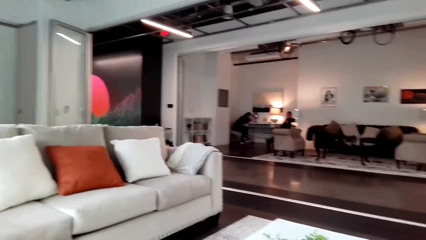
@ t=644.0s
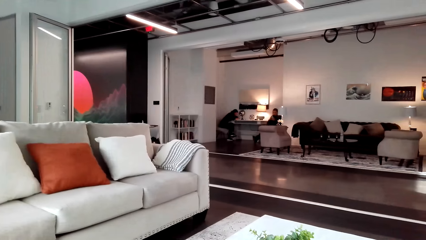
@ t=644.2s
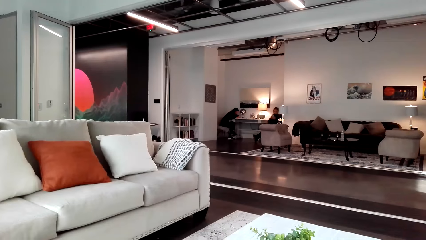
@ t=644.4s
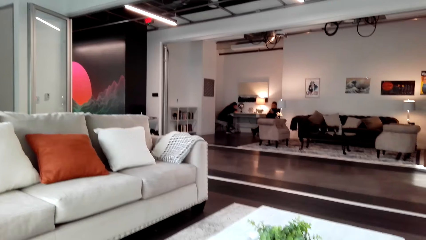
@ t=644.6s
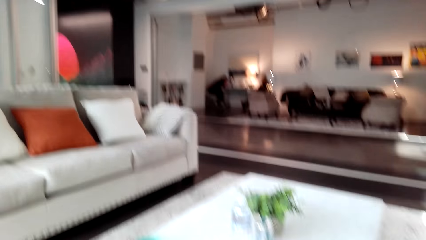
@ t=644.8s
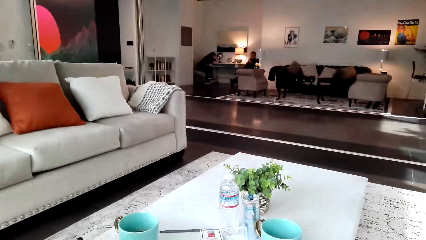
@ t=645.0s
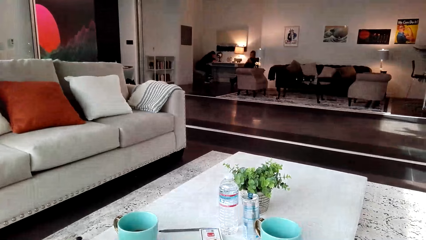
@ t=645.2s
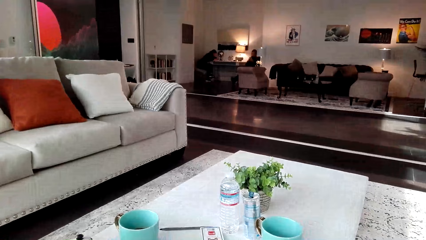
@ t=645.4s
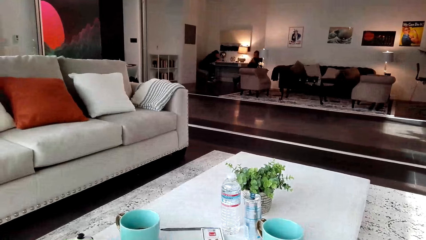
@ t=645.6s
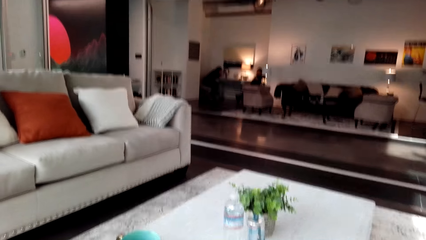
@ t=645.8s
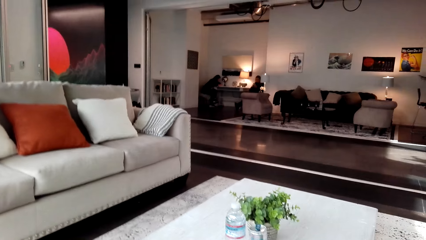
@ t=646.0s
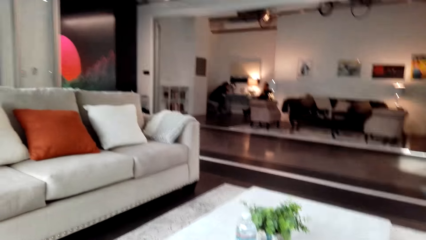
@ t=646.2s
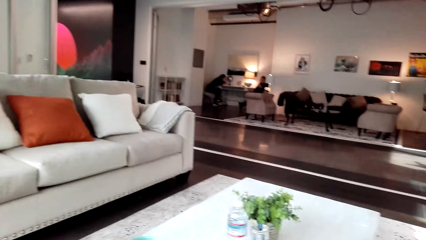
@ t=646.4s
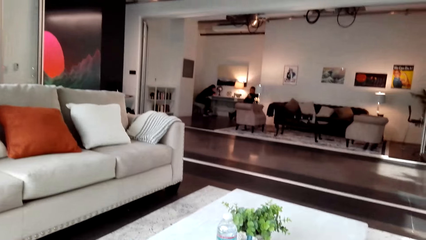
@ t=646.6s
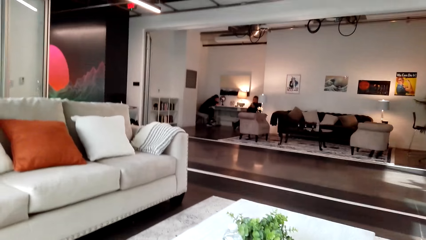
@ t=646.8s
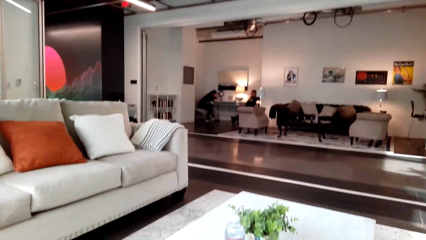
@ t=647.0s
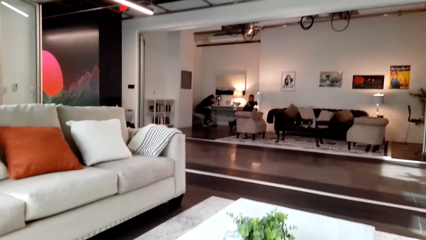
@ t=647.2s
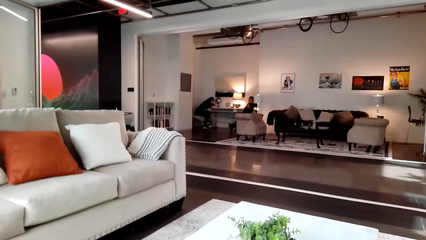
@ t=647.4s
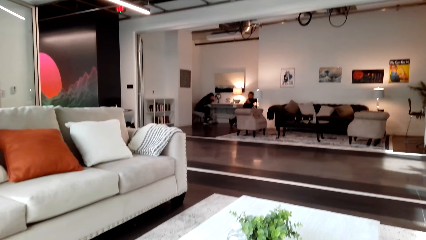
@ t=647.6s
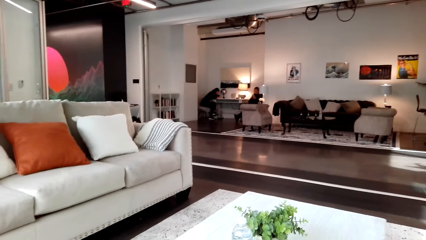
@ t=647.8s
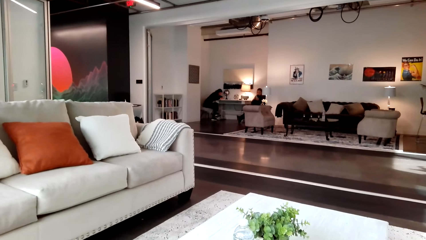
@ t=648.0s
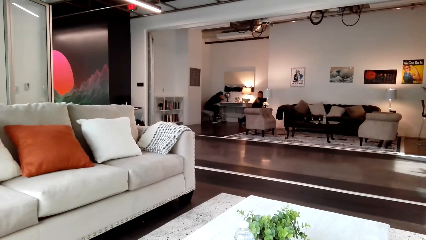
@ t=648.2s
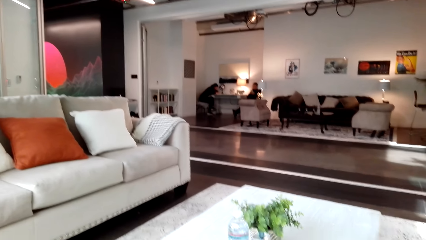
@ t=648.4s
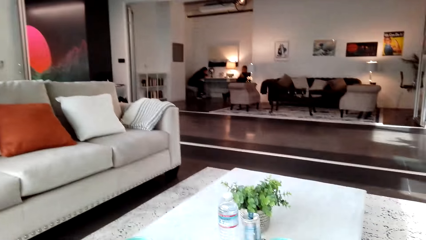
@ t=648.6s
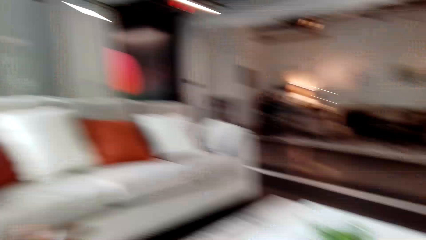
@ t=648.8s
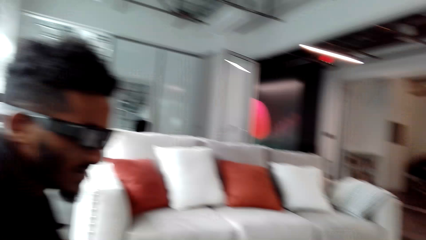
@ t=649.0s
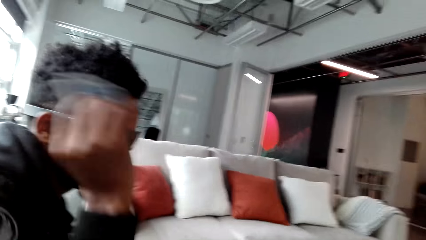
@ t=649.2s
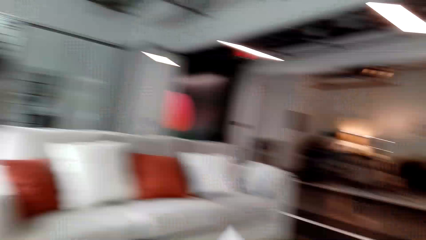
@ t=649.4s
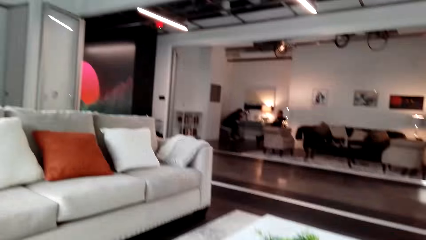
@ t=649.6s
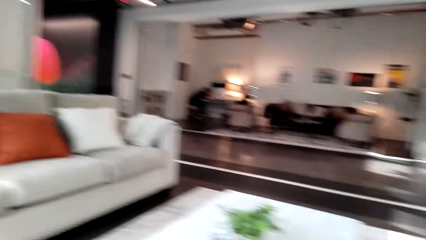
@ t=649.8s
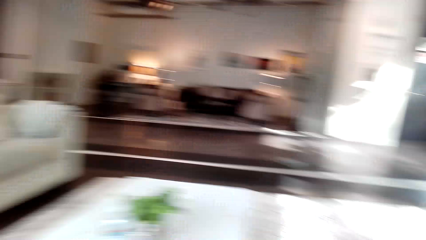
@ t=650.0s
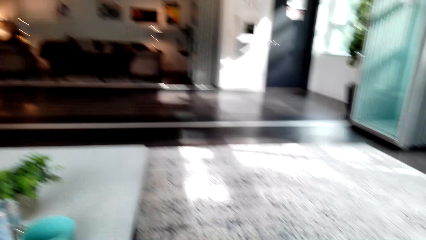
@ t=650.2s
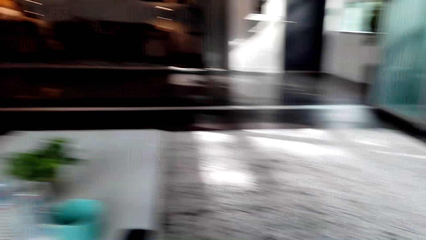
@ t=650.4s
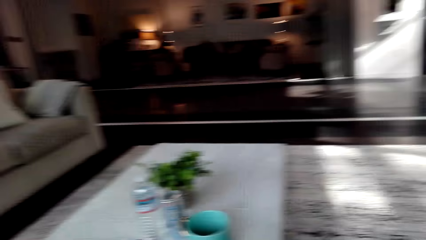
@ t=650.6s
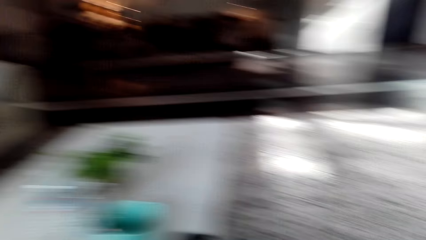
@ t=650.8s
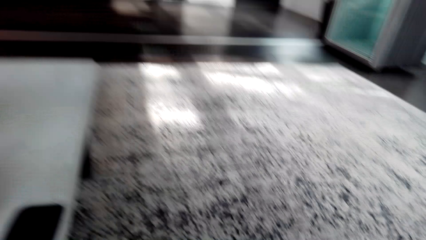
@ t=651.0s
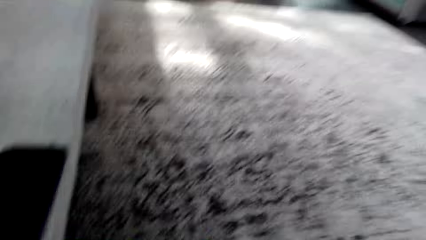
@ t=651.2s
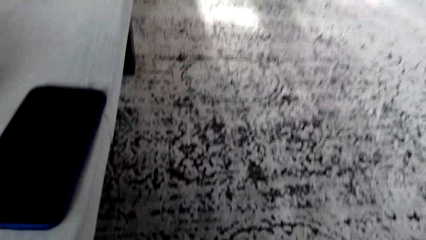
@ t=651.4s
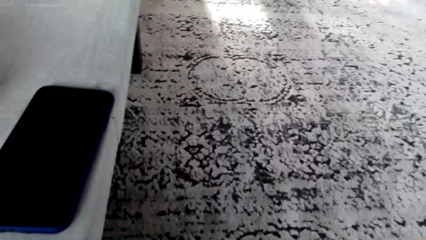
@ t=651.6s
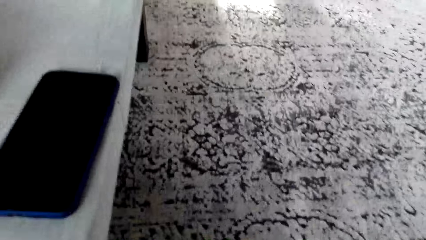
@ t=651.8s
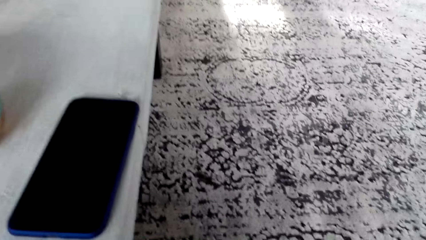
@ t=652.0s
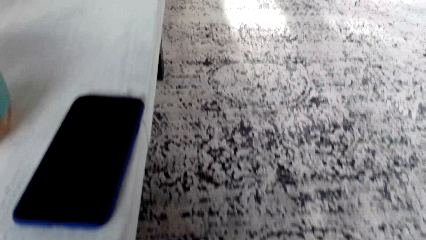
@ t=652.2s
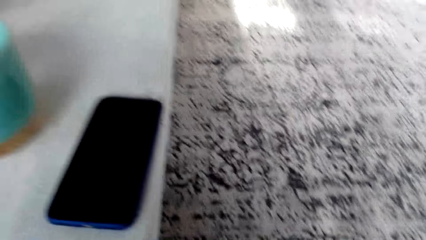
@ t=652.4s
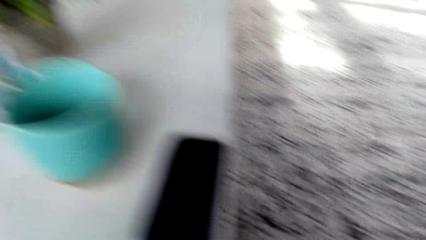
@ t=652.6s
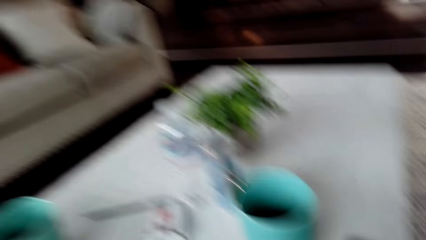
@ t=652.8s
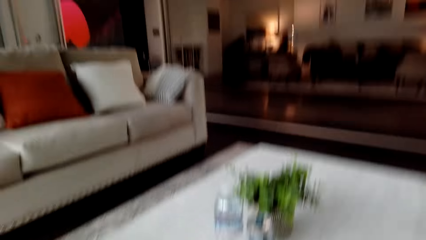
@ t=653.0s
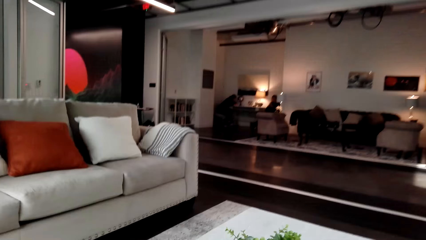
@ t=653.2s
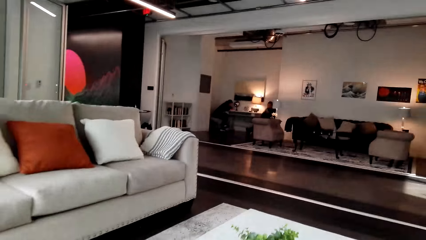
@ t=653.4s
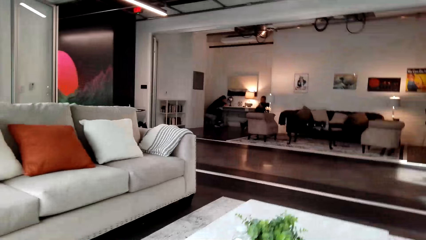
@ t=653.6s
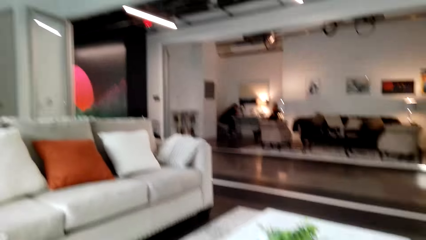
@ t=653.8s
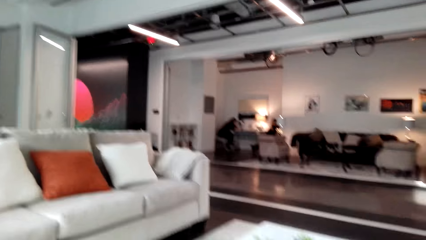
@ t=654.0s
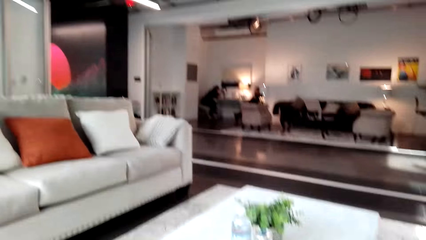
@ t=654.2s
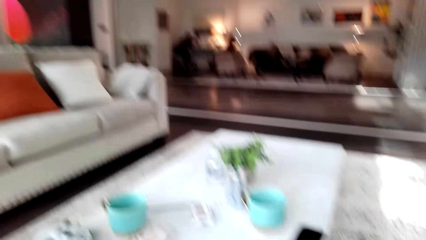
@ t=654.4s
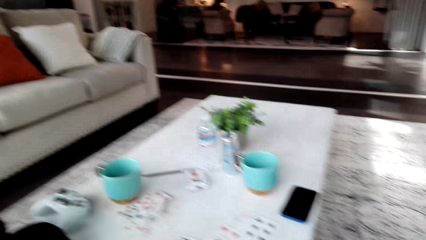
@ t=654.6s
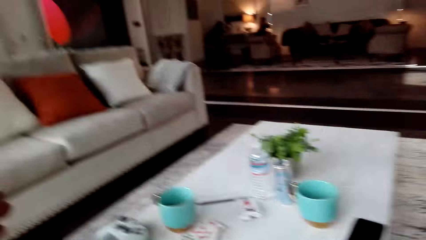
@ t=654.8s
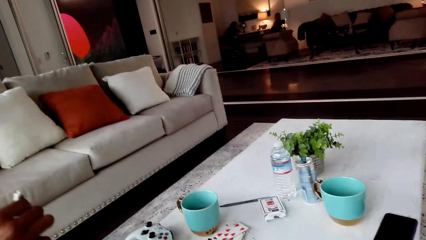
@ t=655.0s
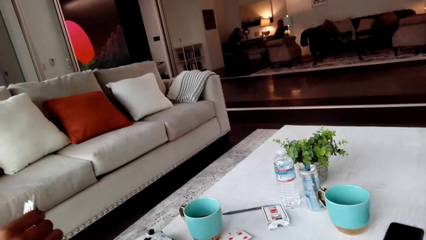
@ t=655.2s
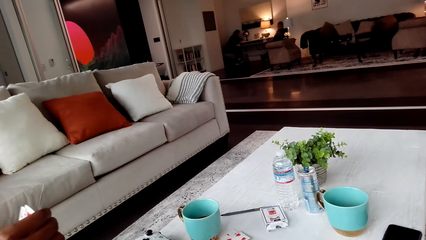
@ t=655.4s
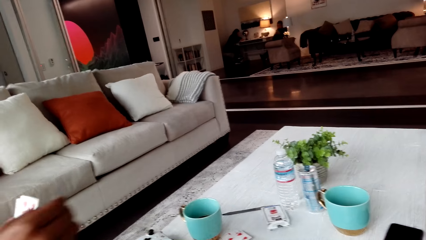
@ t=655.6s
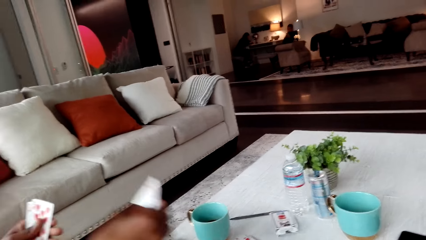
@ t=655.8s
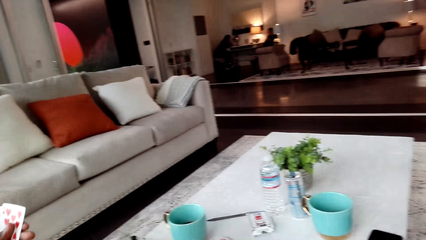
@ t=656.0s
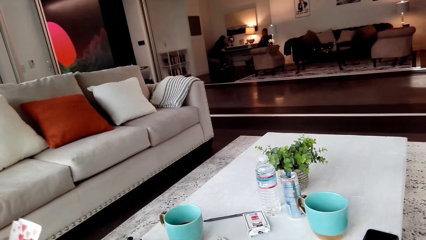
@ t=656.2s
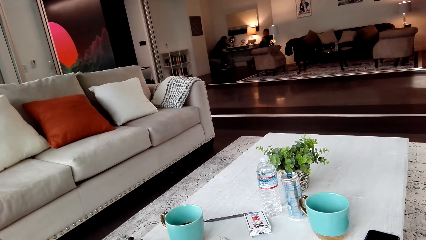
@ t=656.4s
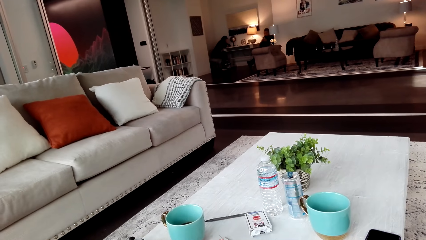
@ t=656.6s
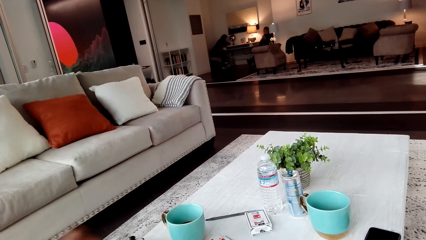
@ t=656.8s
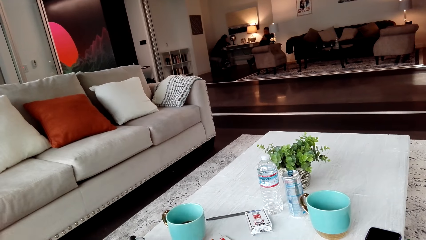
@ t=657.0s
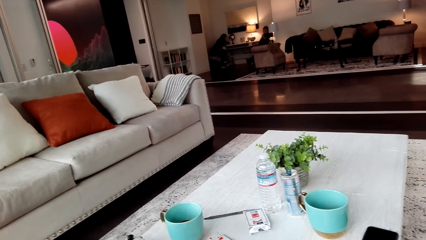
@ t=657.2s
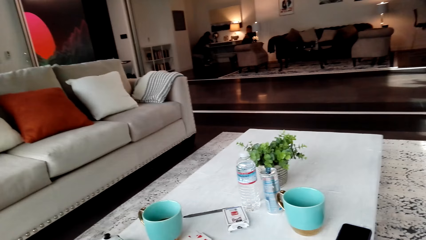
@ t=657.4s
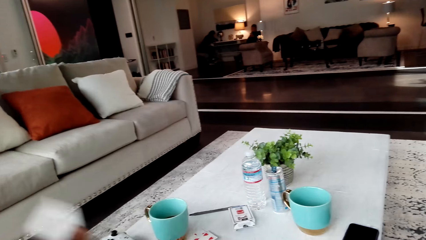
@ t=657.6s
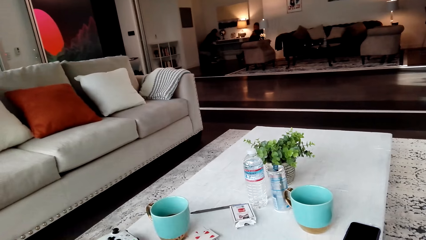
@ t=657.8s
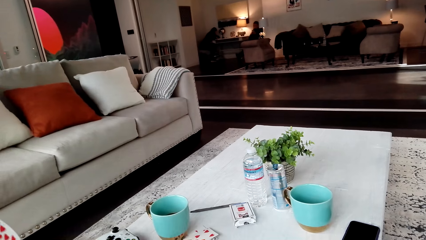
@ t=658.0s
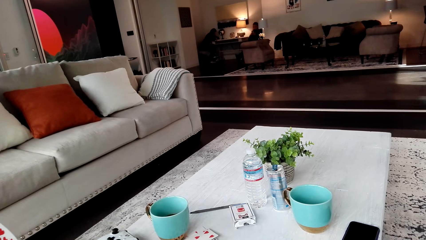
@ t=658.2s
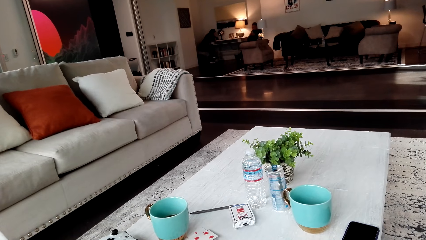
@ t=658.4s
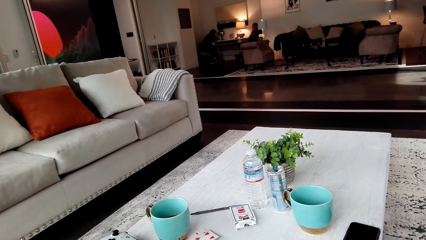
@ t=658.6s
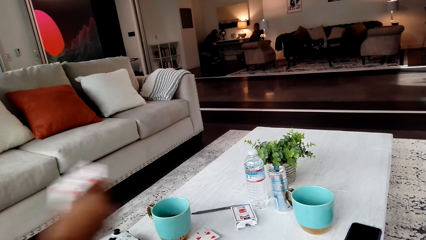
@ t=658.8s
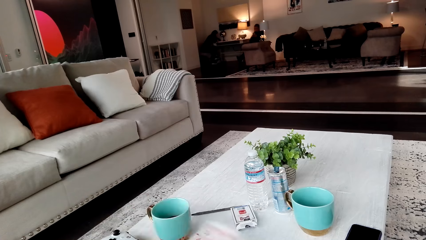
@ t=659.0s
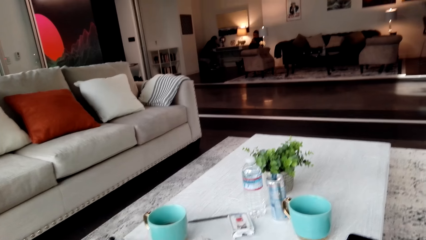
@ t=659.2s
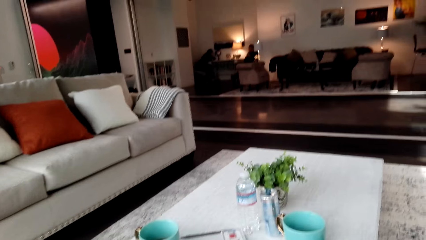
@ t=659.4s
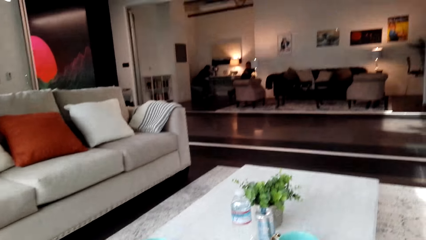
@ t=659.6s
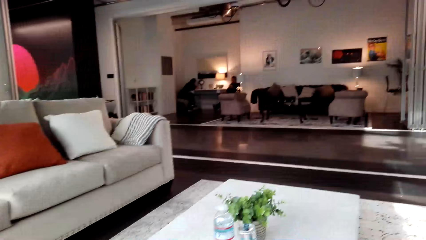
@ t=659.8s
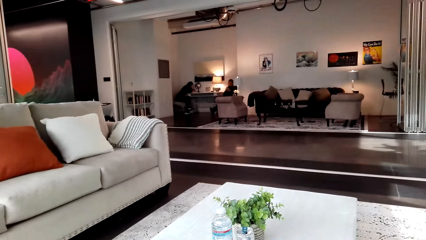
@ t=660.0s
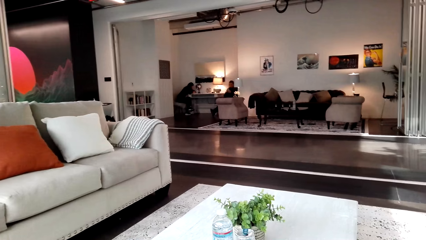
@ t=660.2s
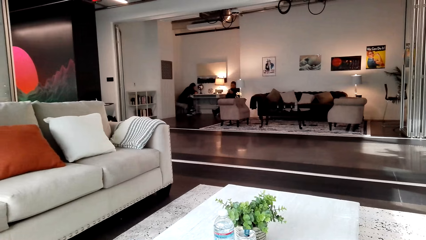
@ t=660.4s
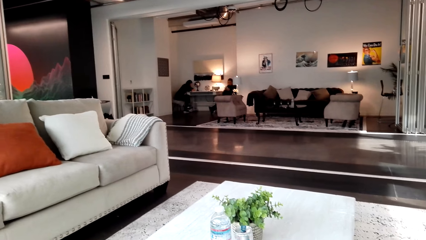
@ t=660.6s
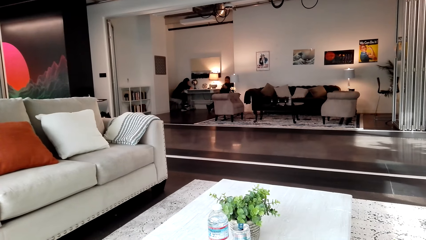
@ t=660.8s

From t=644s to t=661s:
A man holds the cards. The camera wearer looks around. The man puts the cards down.
